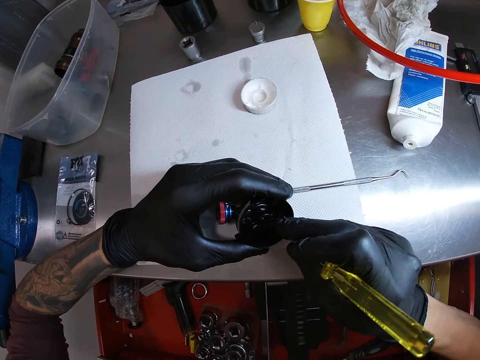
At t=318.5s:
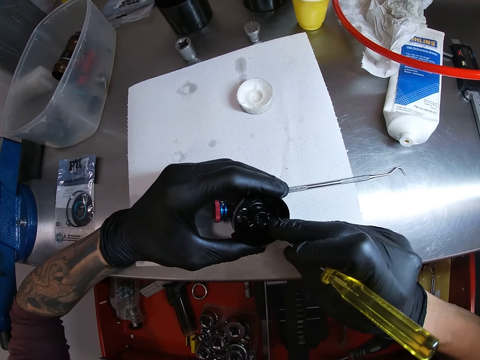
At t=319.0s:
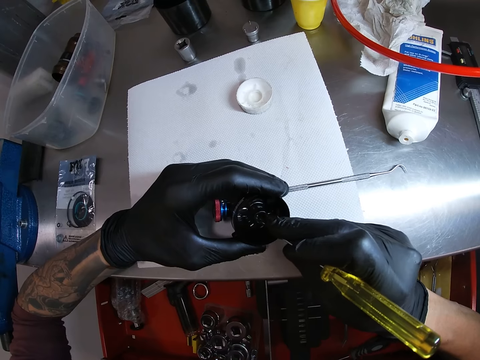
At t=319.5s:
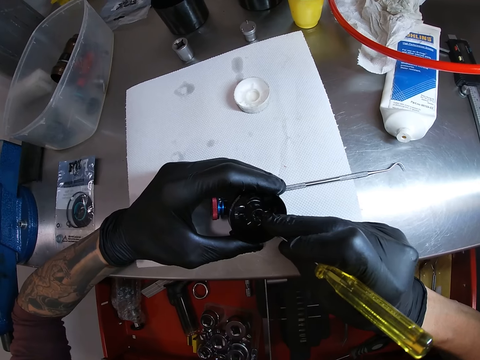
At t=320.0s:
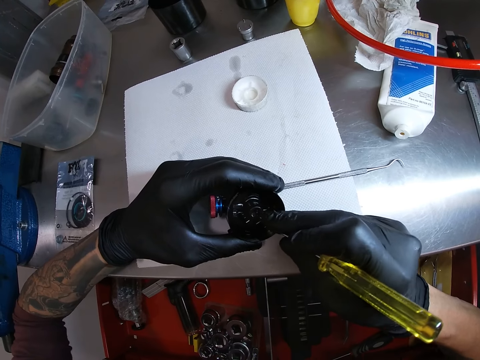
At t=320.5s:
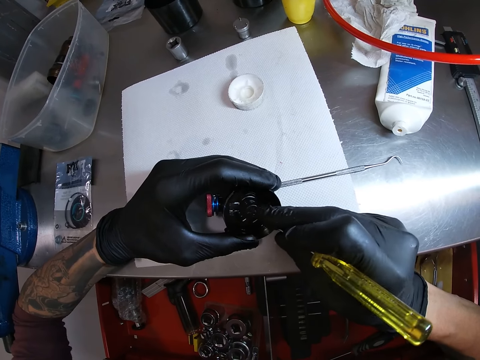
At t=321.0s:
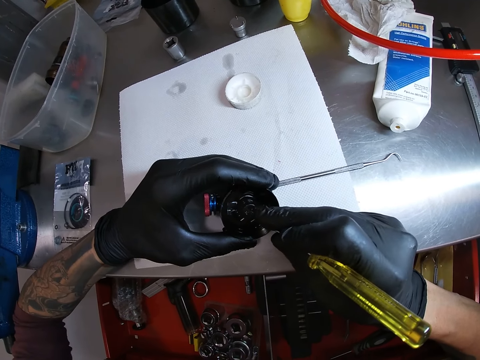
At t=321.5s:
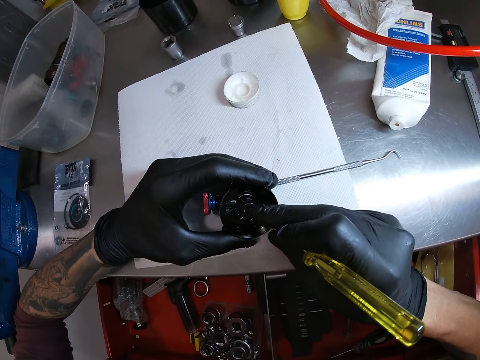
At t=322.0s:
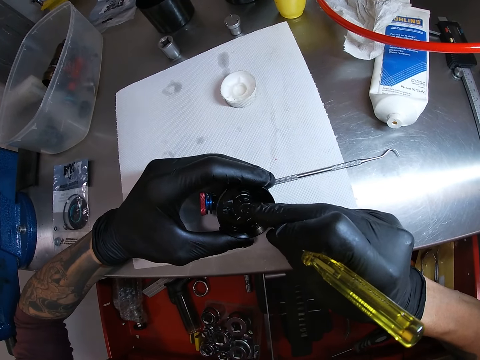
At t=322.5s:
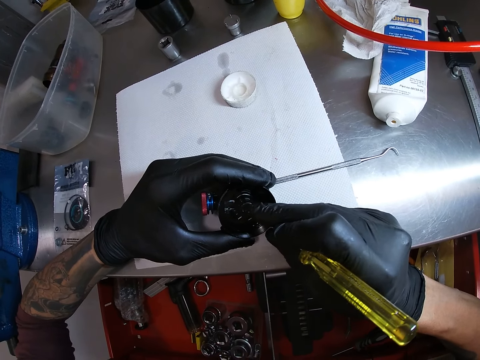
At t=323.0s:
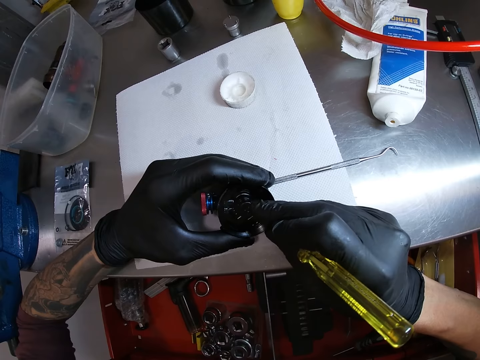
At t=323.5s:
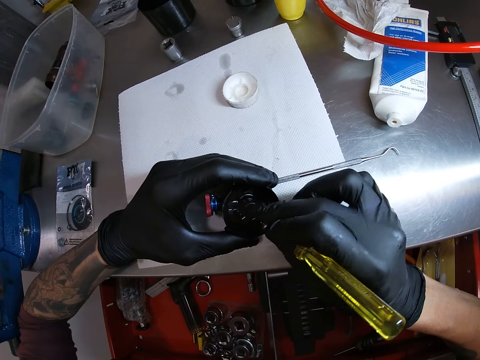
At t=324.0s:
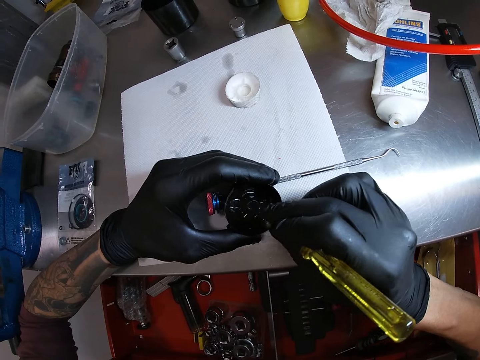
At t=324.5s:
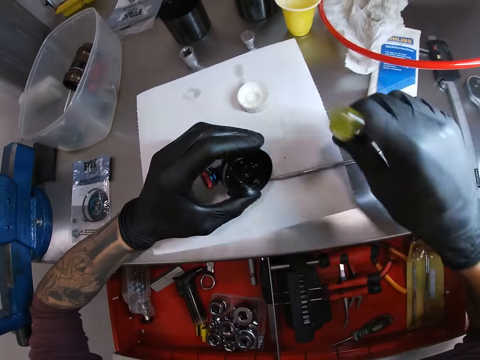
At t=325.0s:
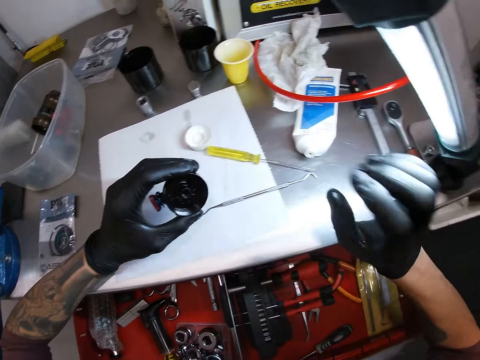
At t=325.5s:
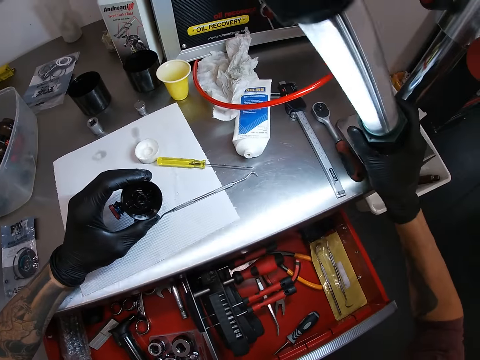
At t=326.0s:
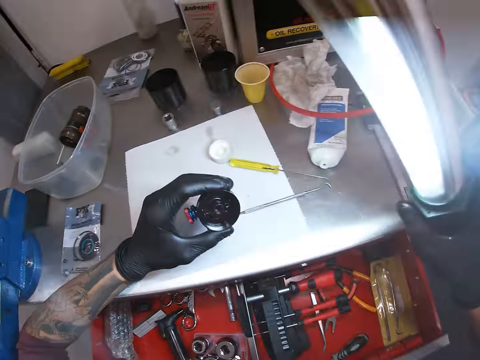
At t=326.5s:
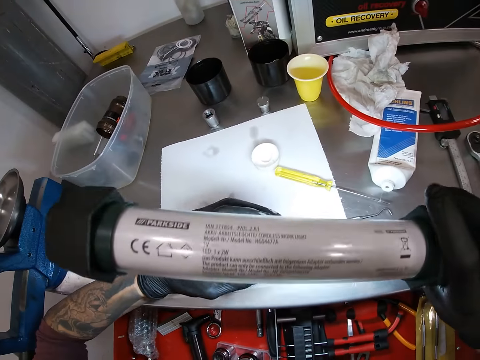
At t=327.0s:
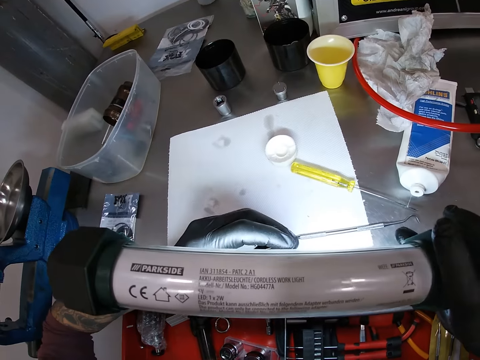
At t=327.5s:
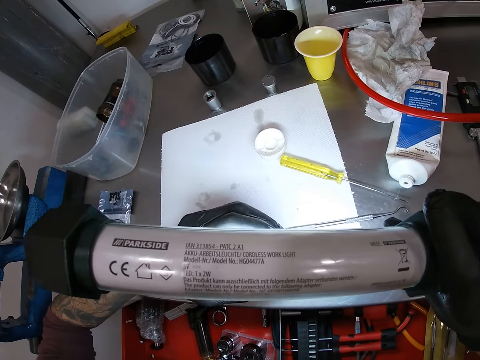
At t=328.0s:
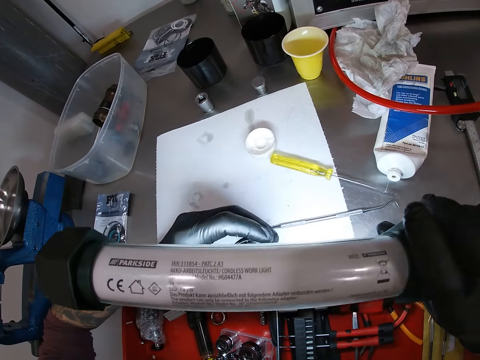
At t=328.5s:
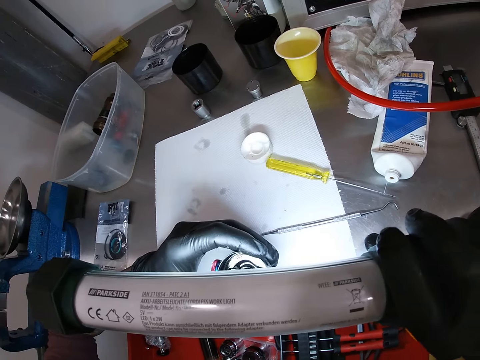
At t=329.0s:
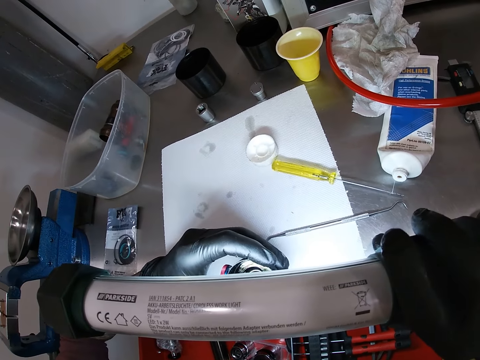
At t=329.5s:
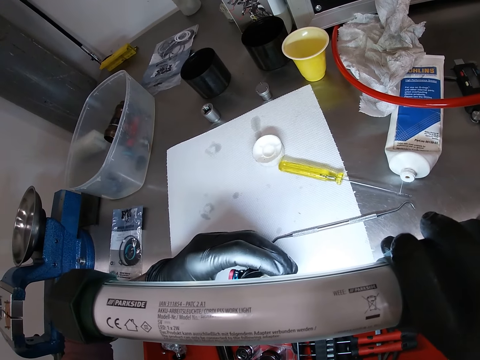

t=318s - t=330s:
The camera wearer removes the screwdriver from the spring with his right hand. He drops the screwdriver on the table with his right hand. He picks up a lamp on the table with his right hand. He examines the part of the motorcycle. He places the lamp on the headlight with his right hand.

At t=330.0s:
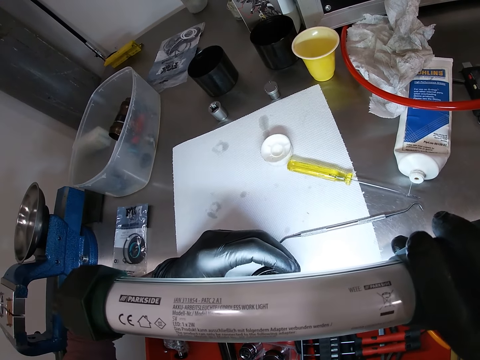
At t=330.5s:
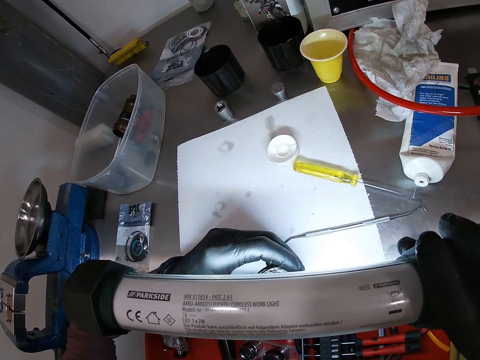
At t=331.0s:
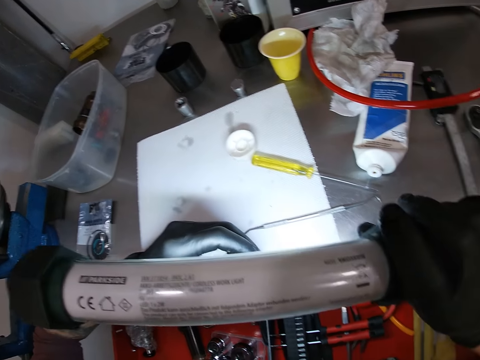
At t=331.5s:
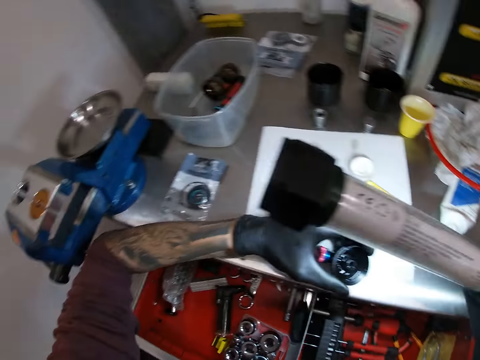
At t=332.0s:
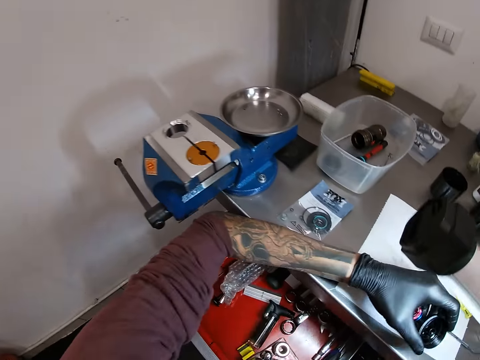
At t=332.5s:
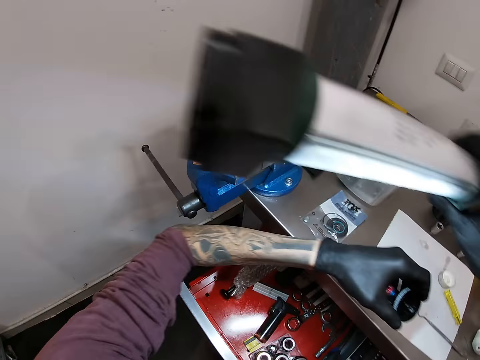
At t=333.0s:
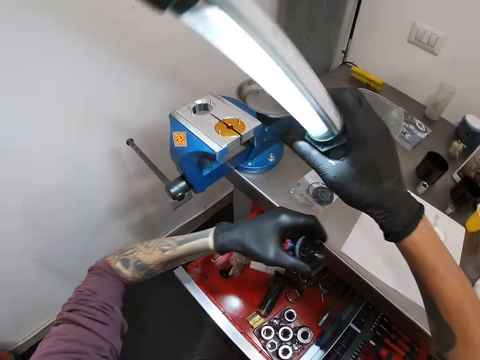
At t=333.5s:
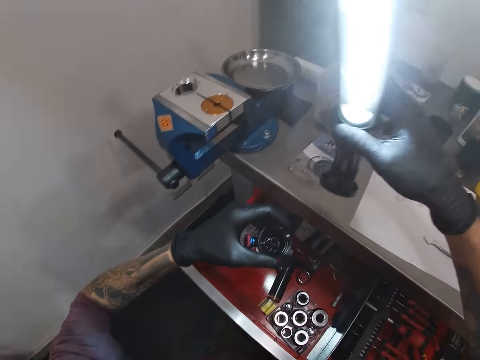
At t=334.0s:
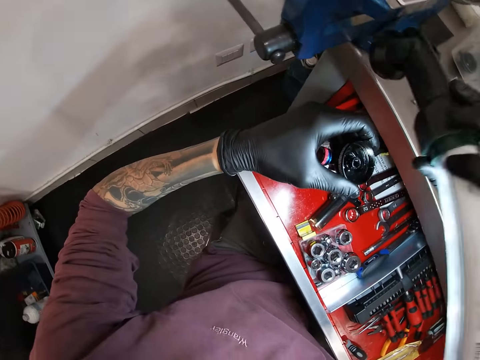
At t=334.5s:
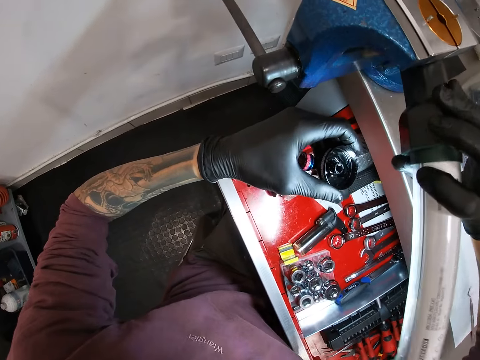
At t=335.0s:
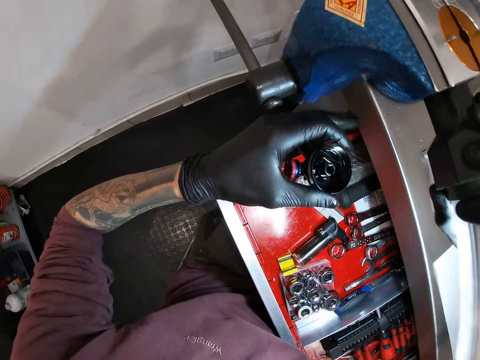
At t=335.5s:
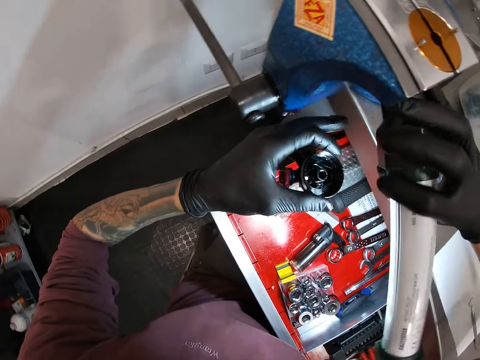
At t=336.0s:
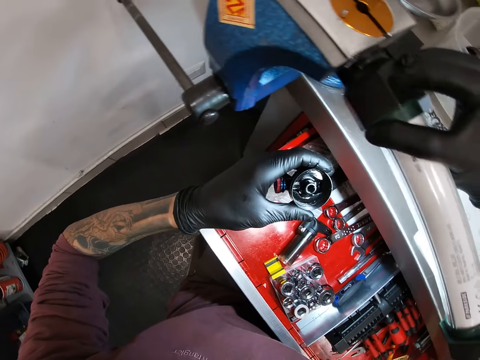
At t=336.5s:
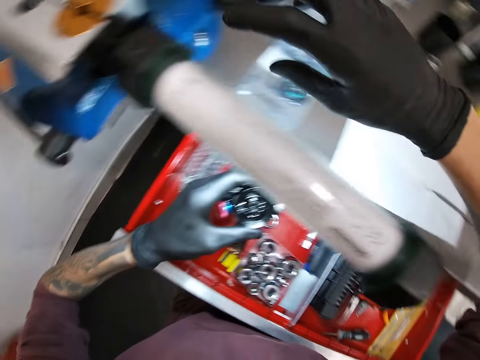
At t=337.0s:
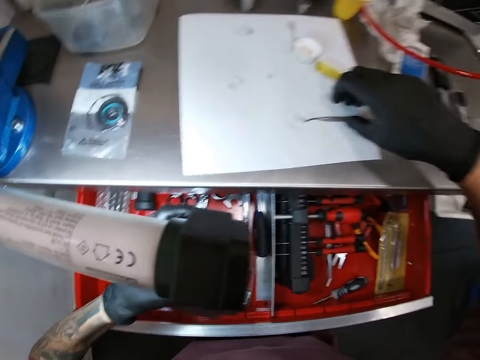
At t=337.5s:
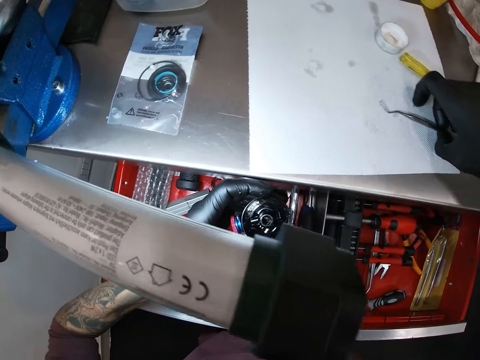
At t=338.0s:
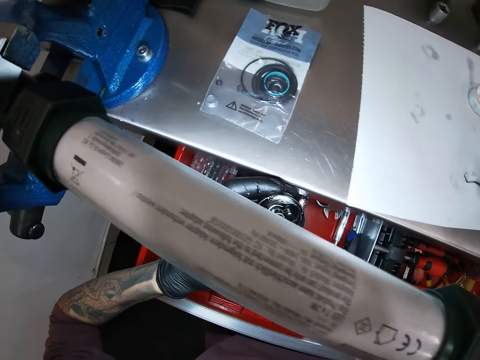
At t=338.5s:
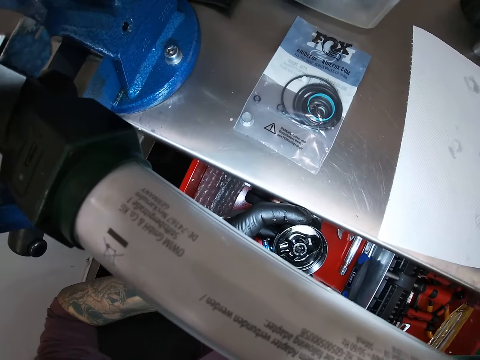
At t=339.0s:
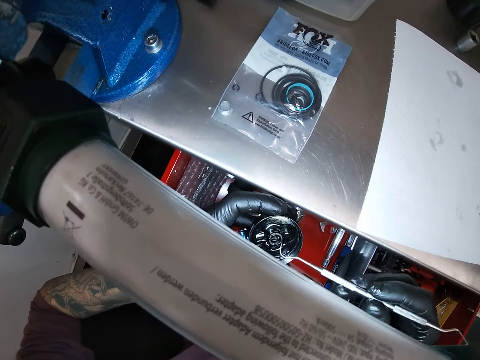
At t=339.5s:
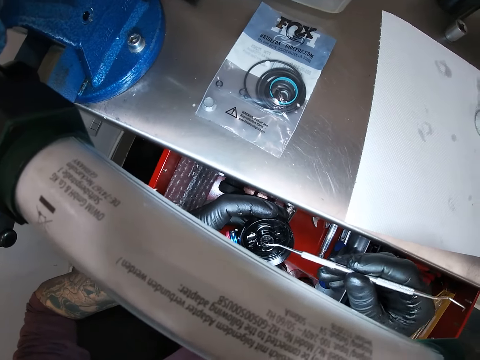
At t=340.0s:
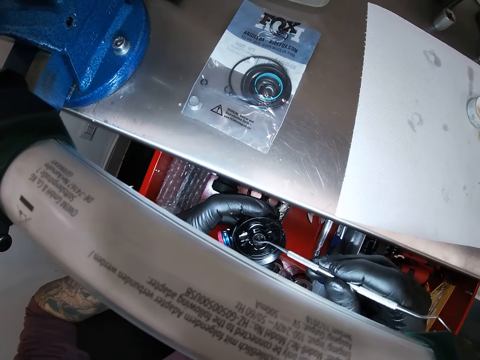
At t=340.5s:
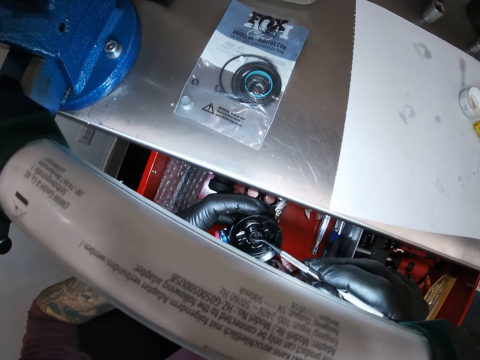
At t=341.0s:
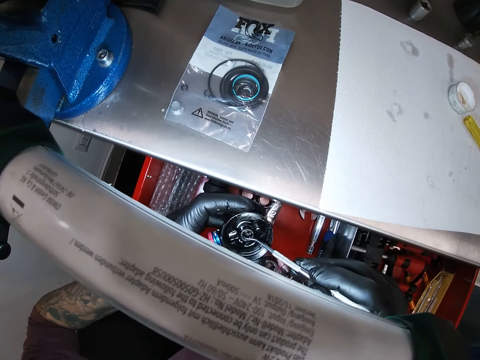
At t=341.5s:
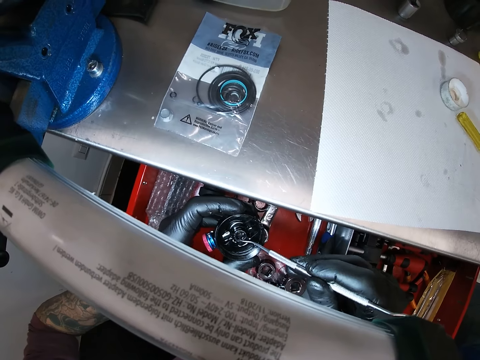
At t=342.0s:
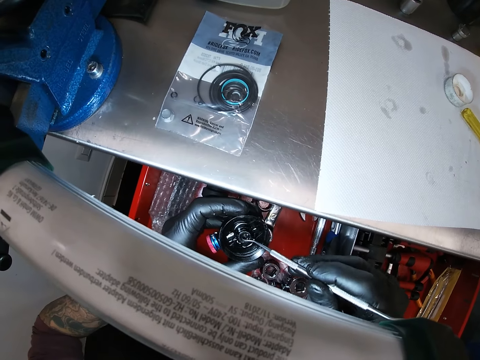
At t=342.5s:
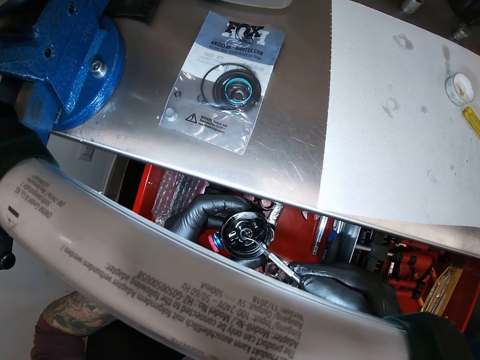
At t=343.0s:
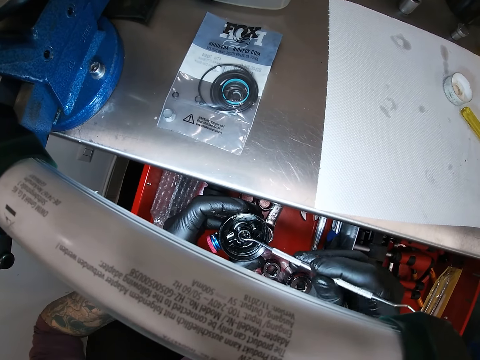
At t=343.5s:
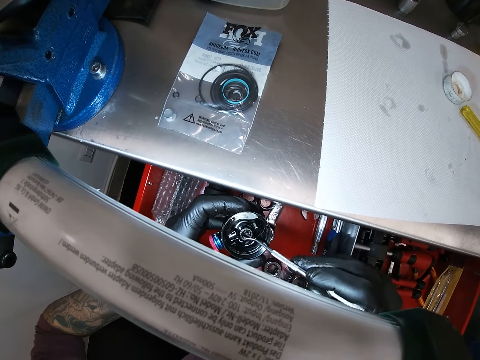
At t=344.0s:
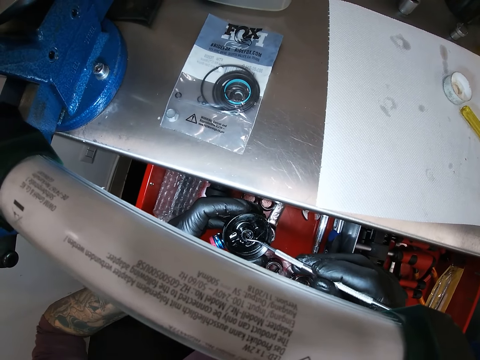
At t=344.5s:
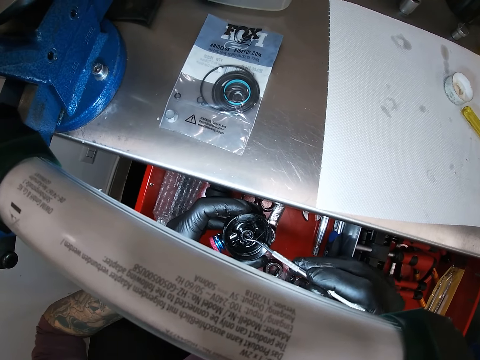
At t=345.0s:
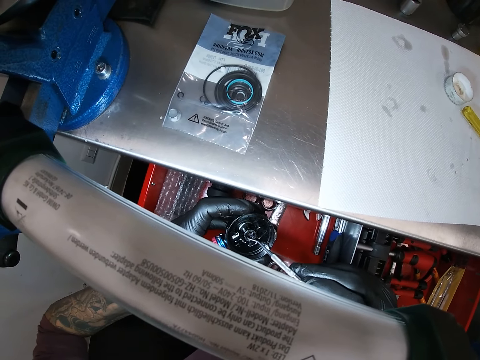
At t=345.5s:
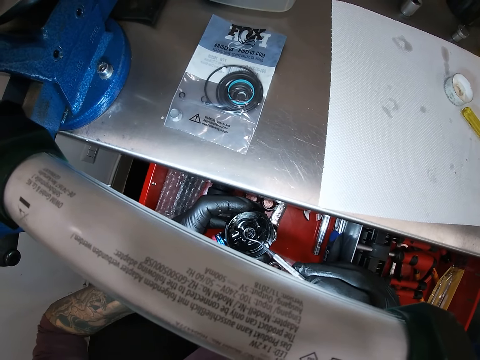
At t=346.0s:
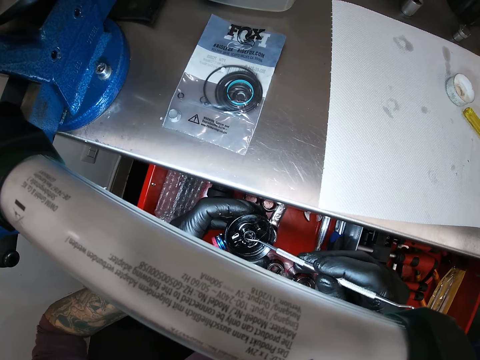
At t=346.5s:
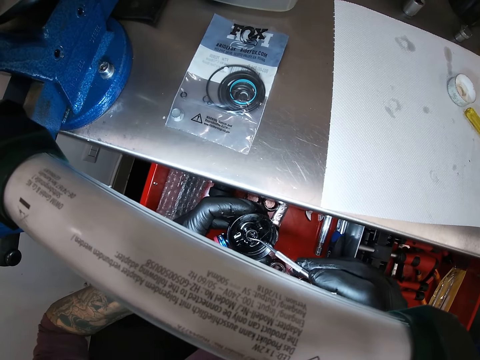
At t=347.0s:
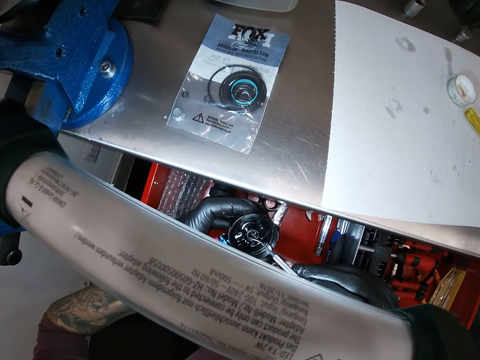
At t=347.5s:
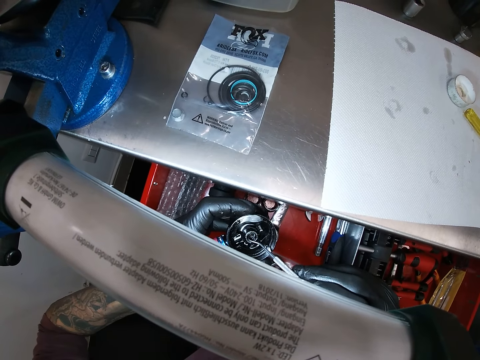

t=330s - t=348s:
The camera wearer looks around. He puts the lamp on a clamp on the table with his right hand. He picks up the scriber or removal hook on the table with his right hand. He fixes inside the part of the motorcycle using the removal hook. He places the scriber inside the headlight with his right hand.
